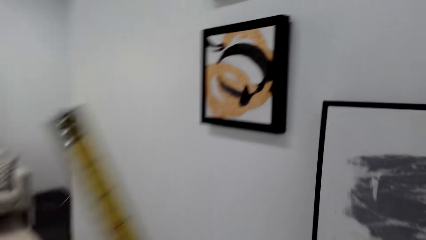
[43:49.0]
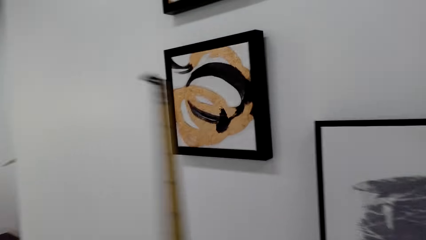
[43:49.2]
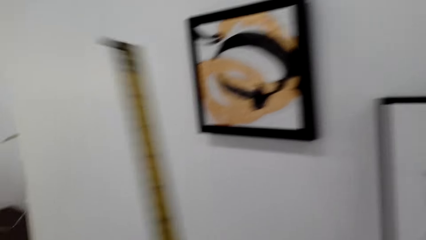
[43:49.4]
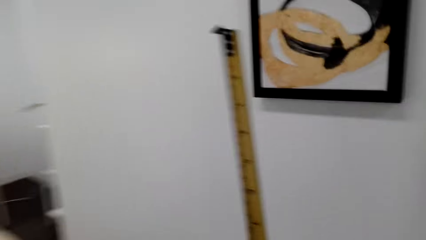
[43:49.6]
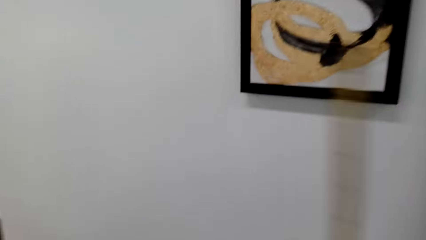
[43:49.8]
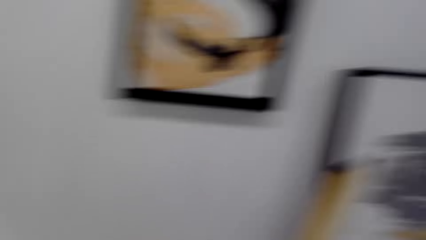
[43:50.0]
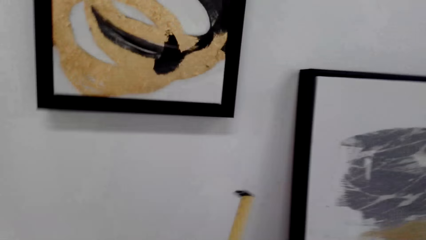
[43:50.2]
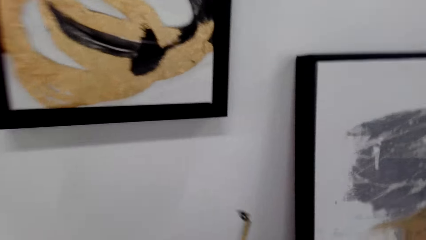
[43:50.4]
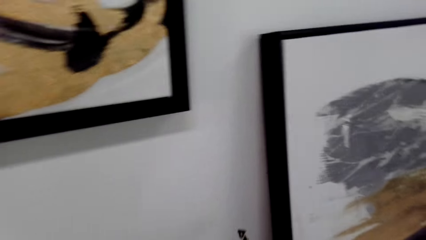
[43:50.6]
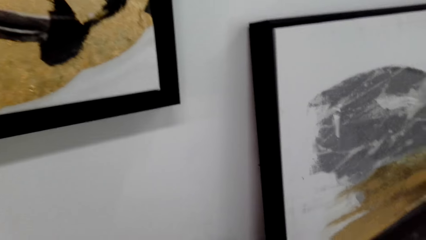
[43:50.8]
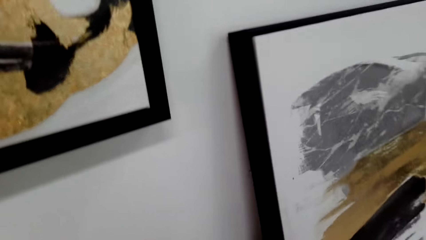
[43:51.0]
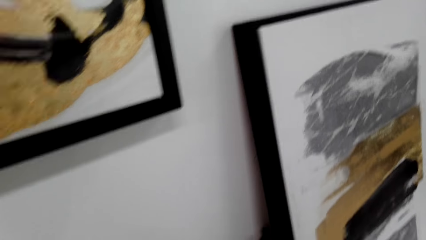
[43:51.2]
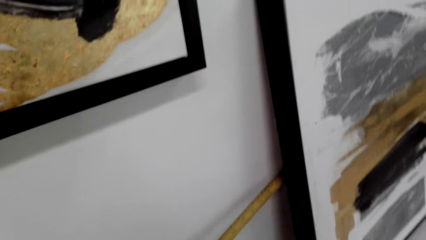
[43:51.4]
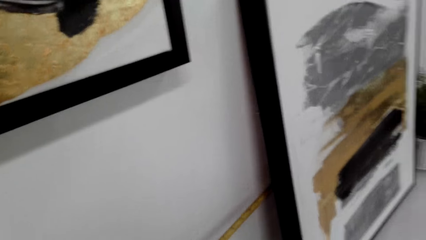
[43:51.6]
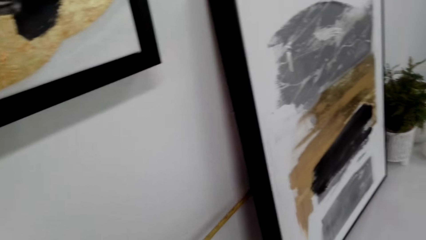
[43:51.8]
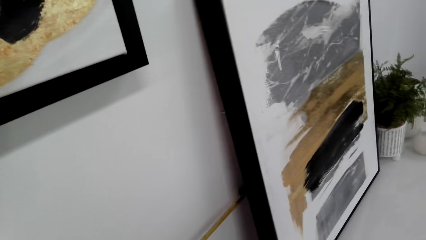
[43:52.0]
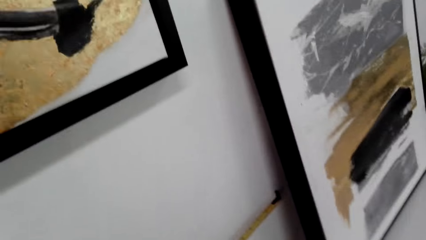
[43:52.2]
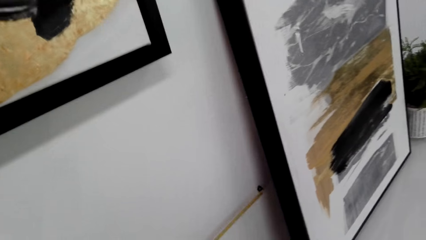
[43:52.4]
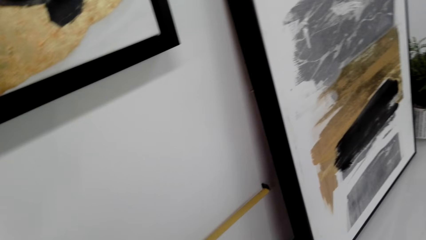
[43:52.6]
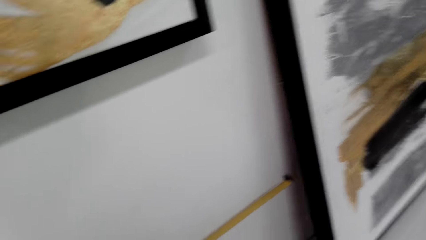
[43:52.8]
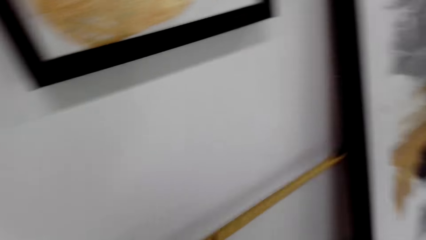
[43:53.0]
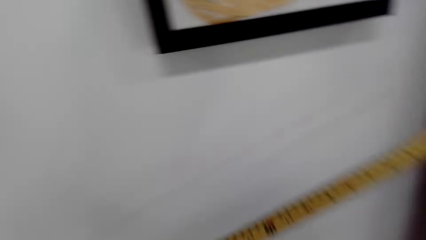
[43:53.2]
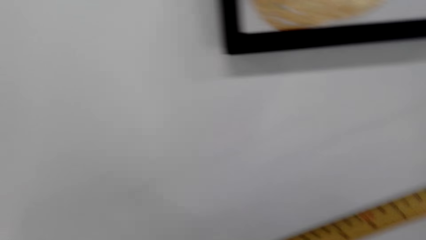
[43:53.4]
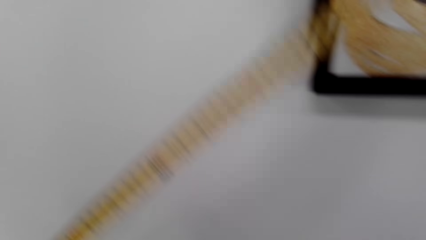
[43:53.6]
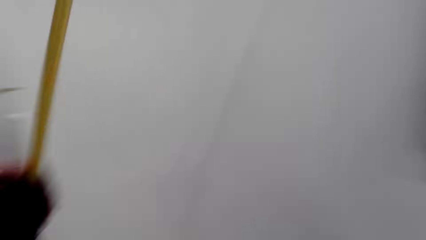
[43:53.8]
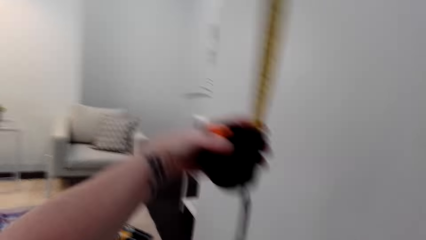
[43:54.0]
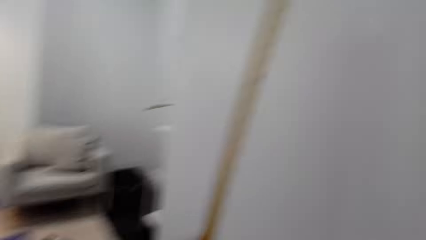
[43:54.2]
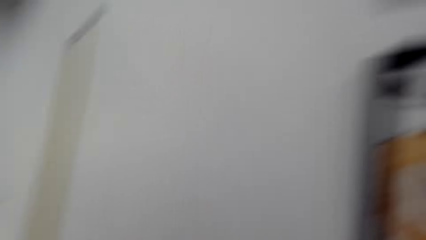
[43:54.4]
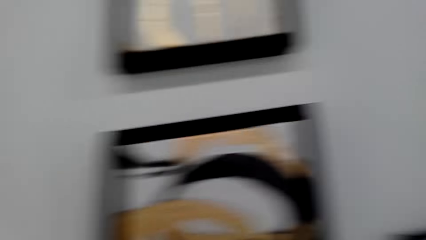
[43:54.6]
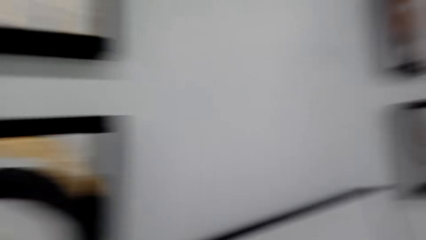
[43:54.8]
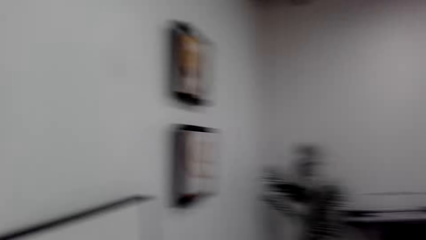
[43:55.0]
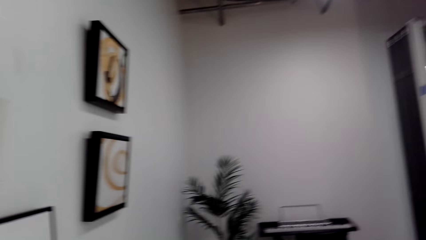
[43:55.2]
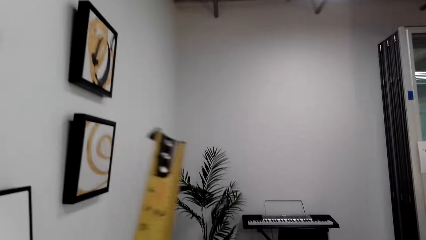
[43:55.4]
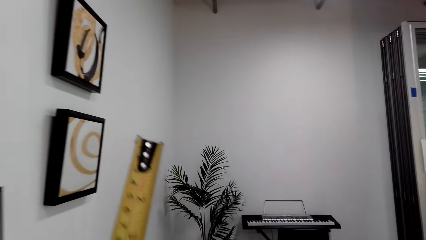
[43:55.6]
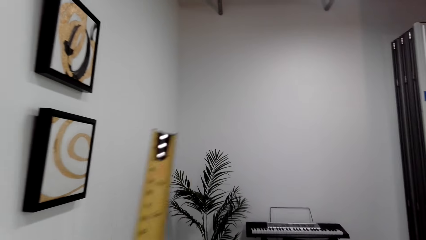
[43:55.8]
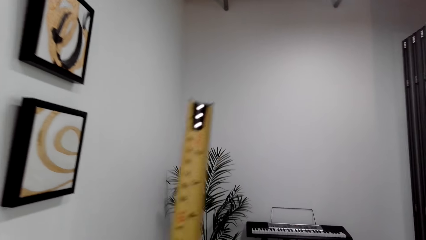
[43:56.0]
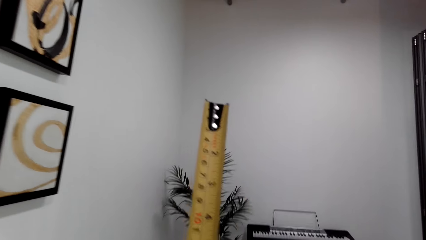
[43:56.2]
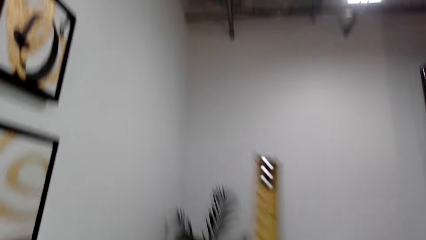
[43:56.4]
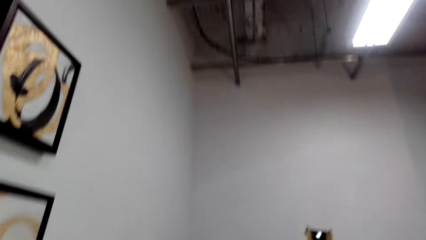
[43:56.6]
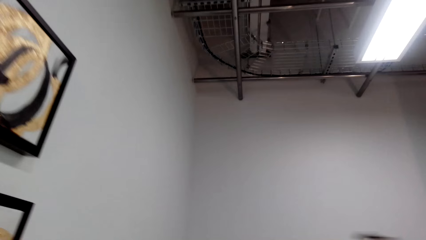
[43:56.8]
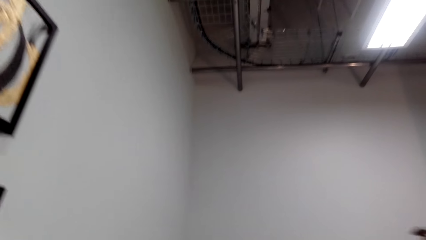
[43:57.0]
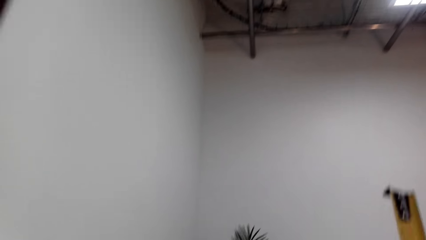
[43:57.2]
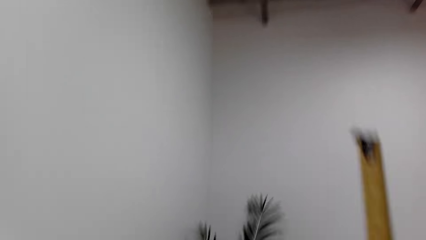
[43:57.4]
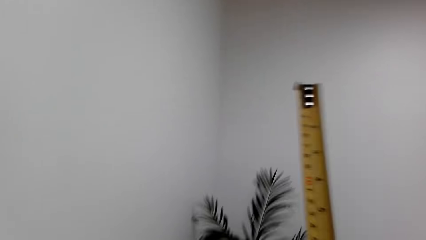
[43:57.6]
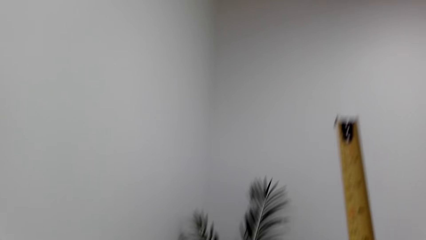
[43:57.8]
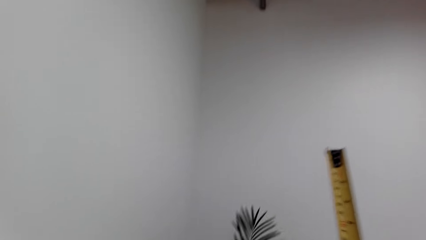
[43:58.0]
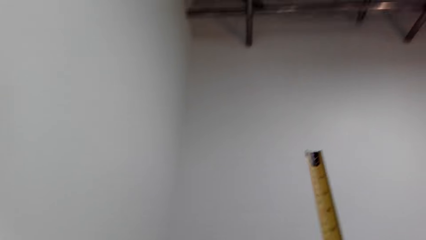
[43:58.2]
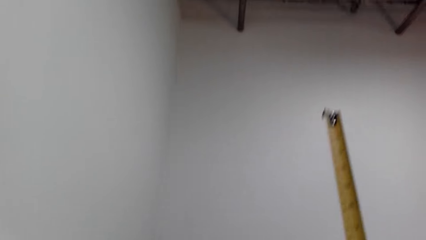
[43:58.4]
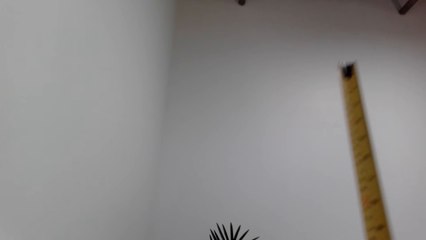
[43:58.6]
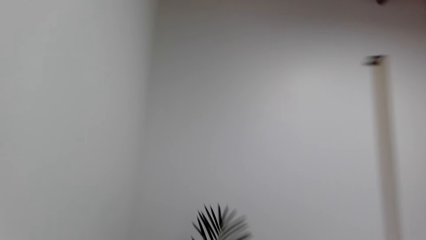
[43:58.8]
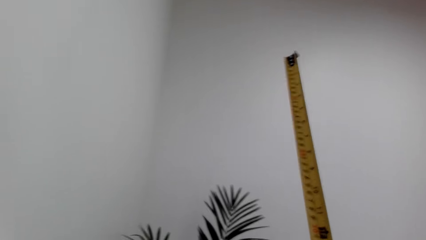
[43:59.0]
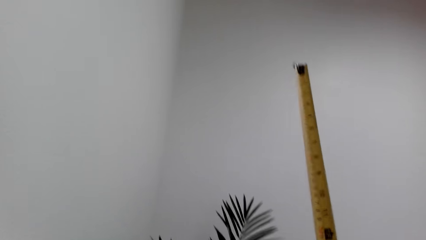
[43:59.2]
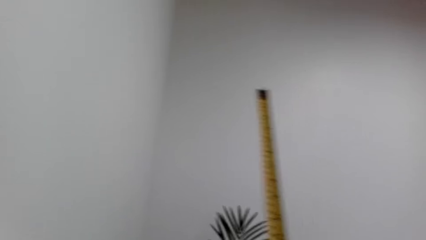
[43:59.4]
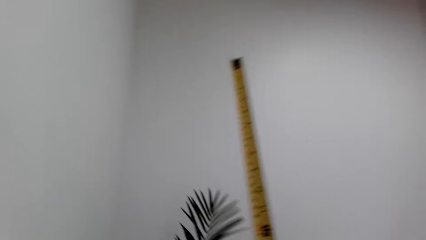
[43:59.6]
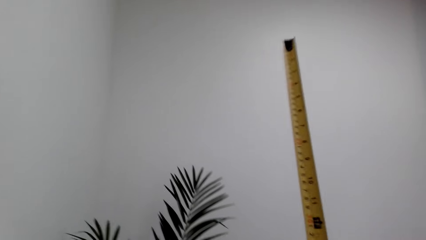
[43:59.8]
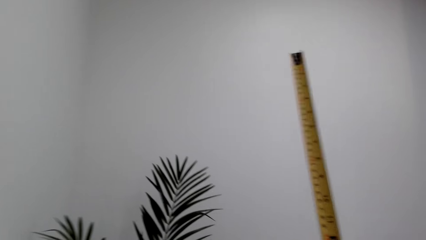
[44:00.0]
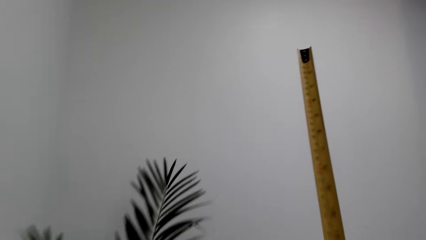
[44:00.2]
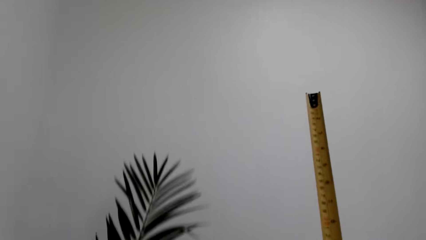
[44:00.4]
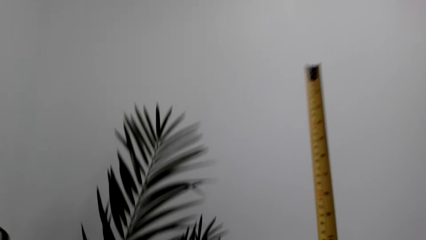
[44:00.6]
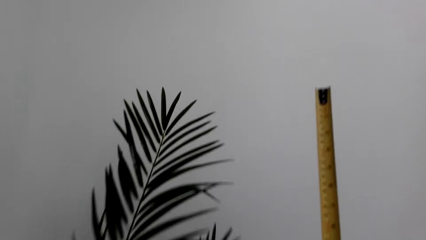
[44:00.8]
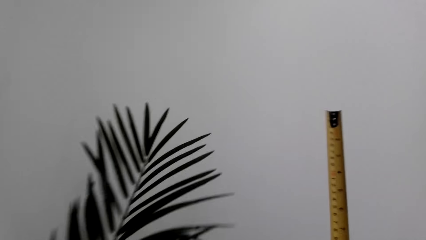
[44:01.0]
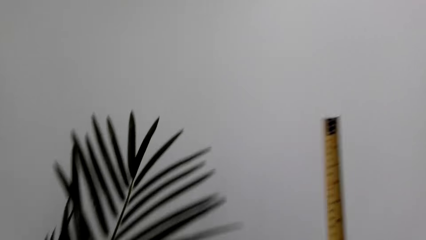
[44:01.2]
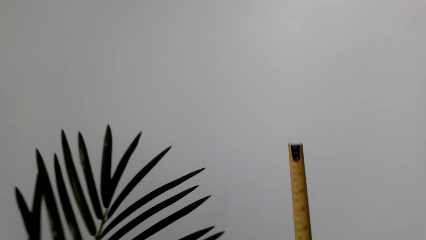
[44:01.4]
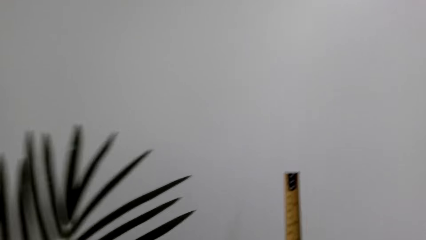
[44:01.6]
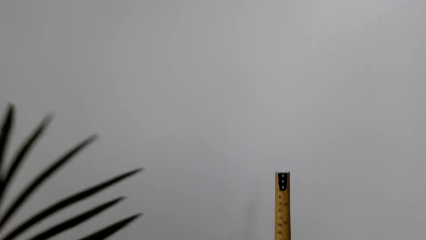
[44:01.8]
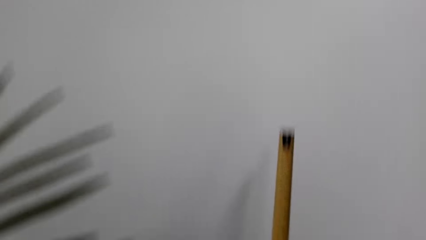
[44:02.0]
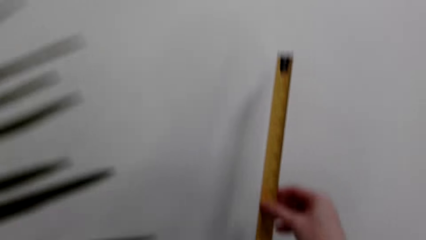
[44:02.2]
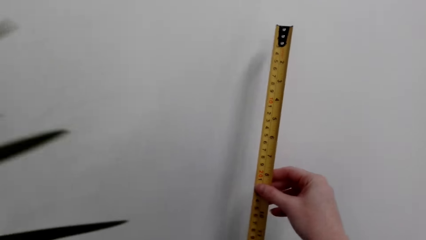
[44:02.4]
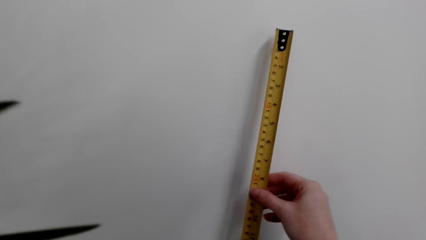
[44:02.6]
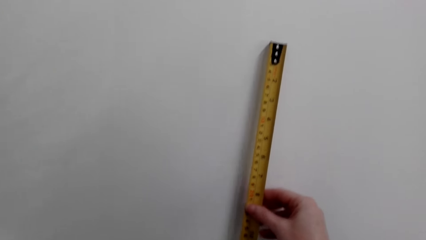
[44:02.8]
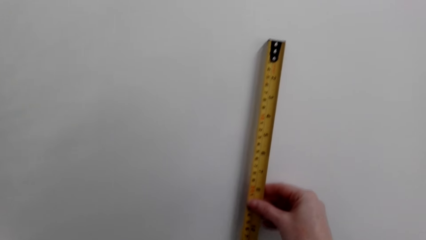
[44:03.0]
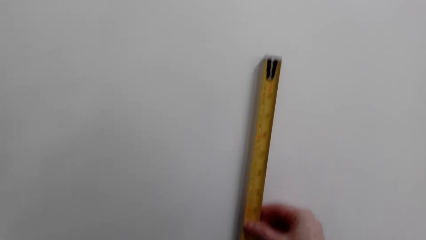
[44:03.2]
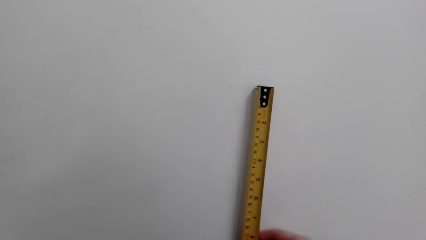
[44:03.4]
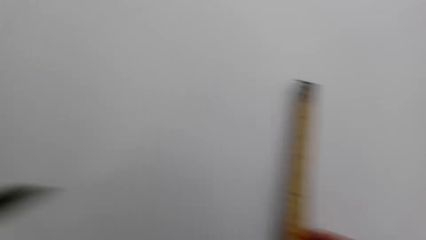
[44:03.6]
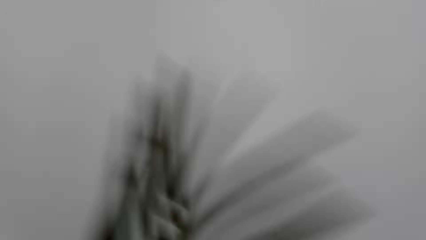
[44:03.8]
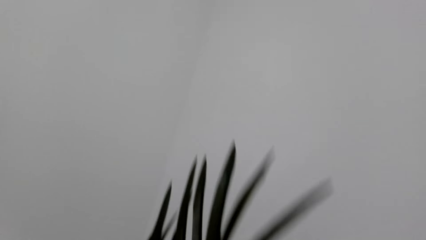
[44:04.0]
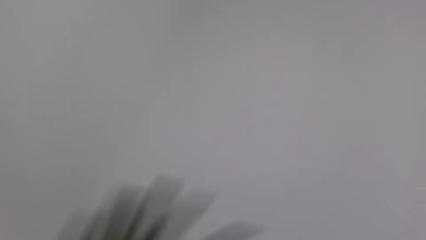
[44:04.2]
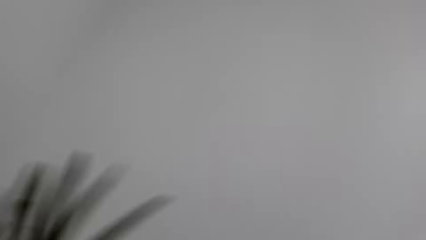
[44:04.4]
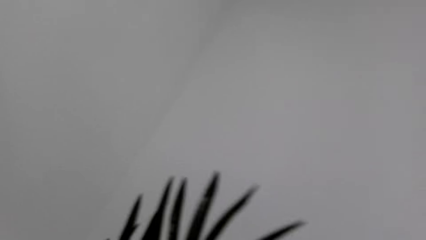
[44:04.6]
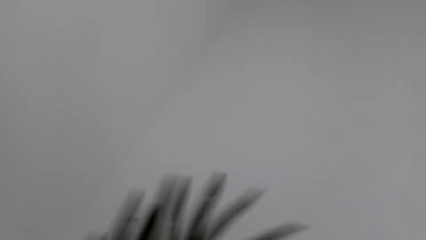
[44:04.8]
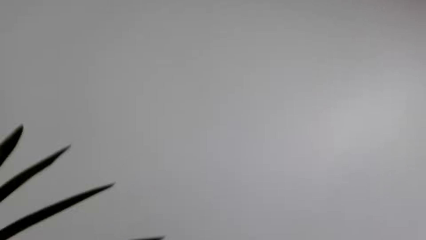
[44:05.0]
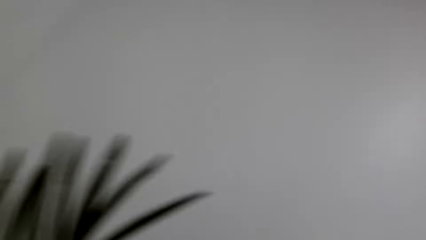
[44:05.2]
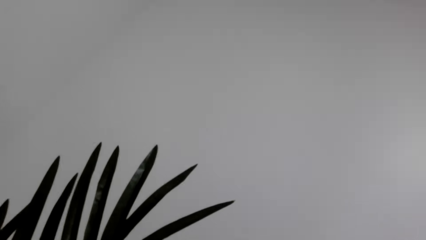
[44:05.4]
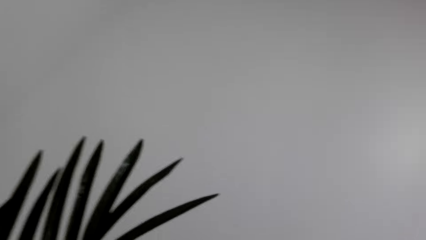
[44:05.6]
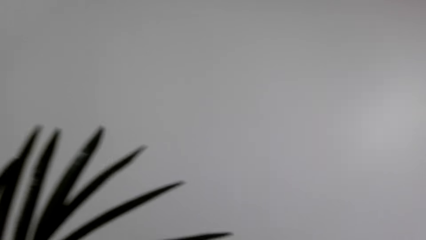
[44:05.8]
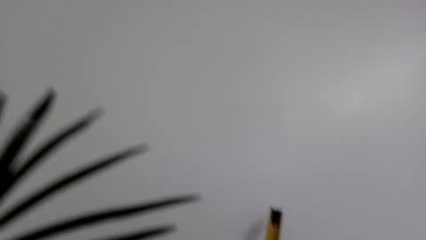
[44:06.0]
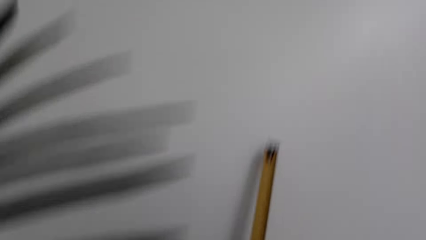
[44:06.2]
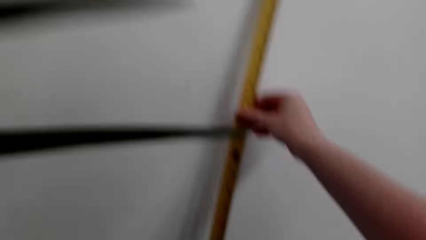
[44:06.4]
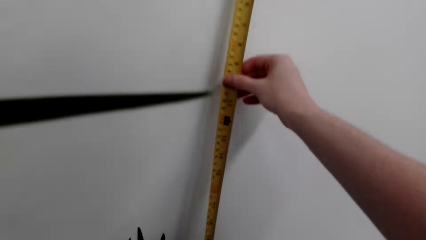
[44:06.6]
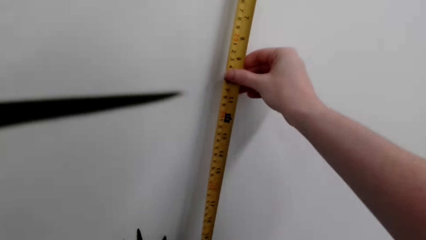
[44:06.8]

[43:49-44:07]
The camera wearer interacts with a lady. They measure the wall with the tape measure. They move around the room. They measure the wall with the tape measure.
